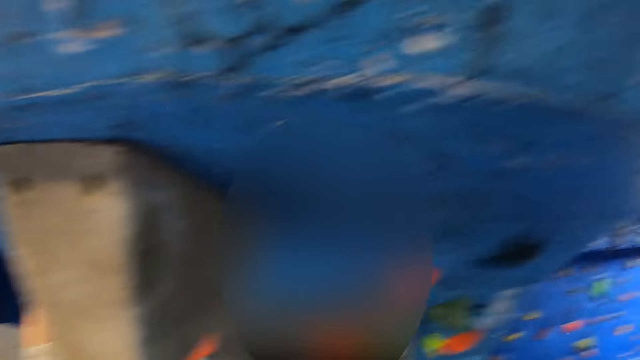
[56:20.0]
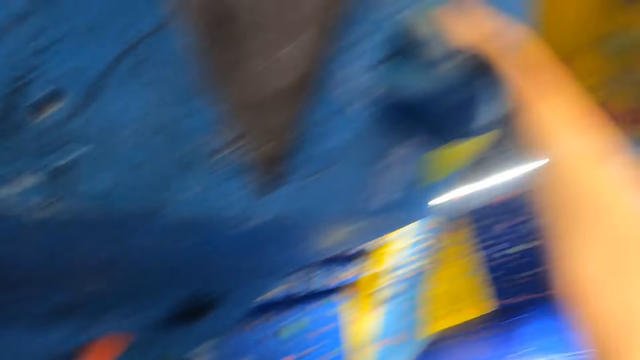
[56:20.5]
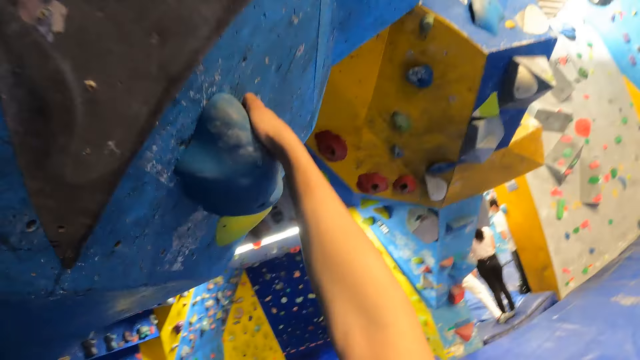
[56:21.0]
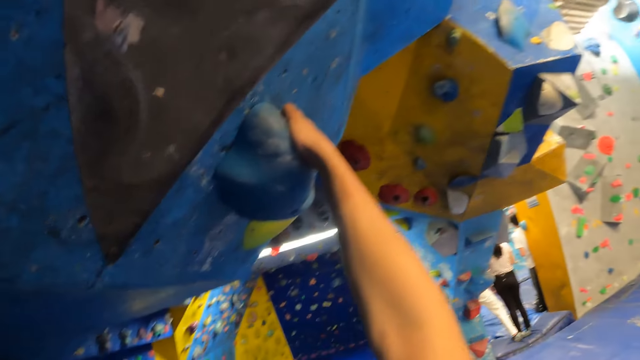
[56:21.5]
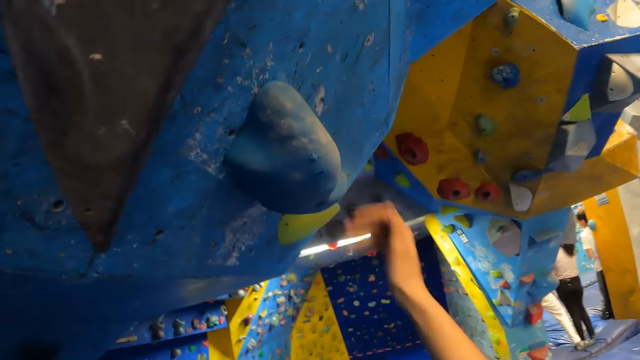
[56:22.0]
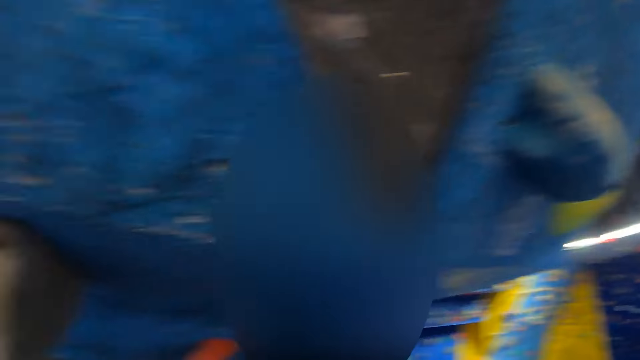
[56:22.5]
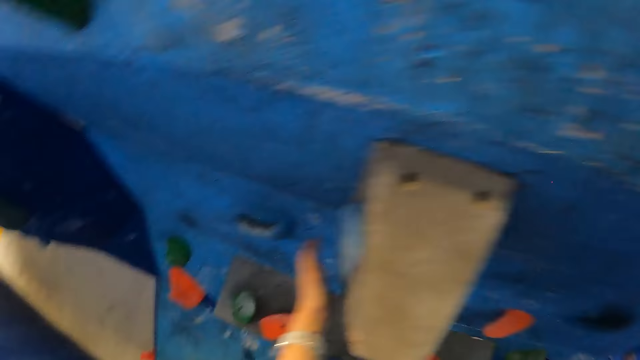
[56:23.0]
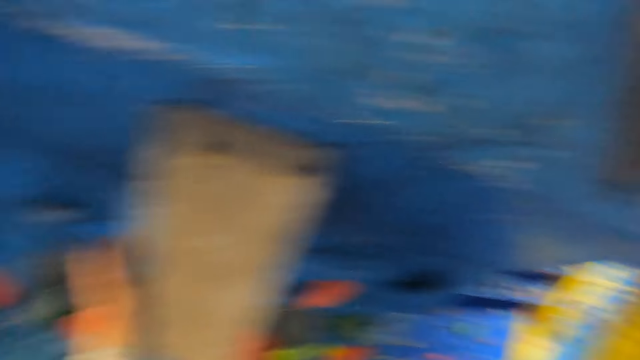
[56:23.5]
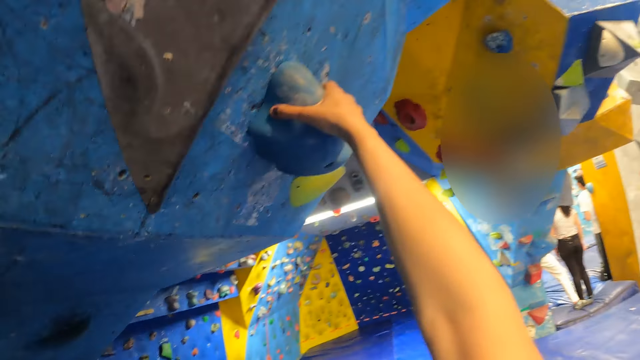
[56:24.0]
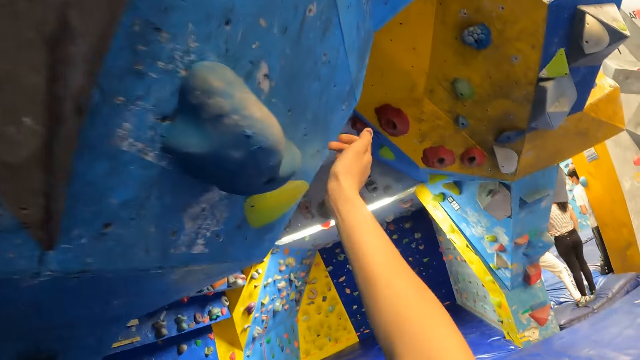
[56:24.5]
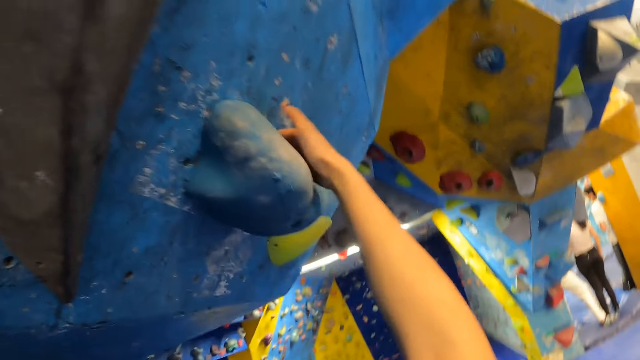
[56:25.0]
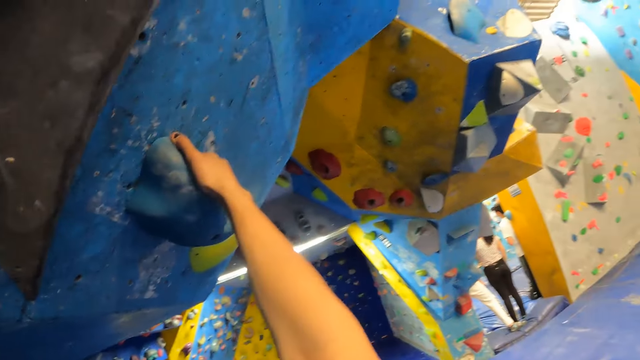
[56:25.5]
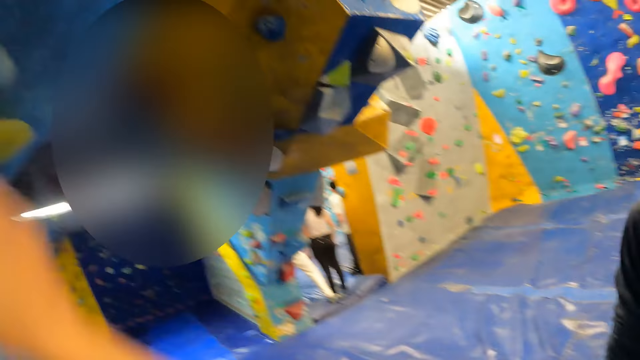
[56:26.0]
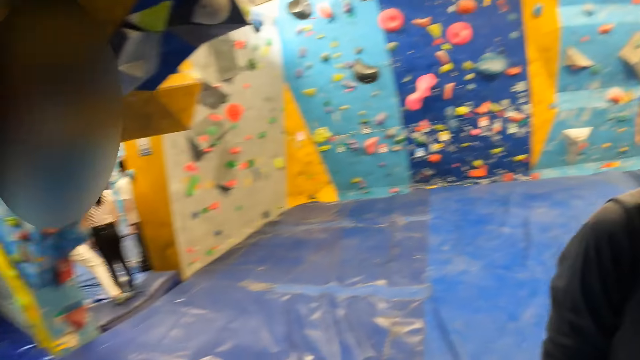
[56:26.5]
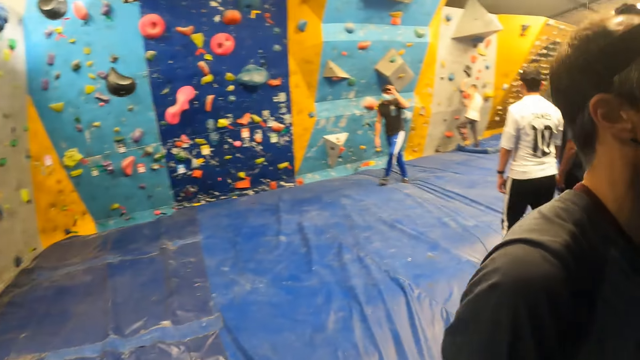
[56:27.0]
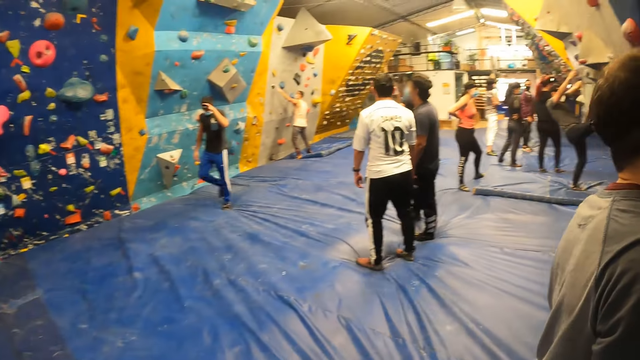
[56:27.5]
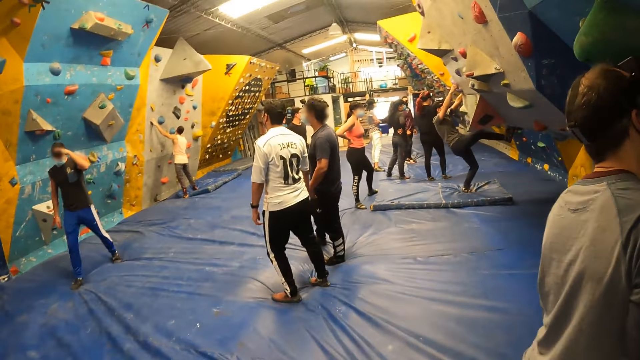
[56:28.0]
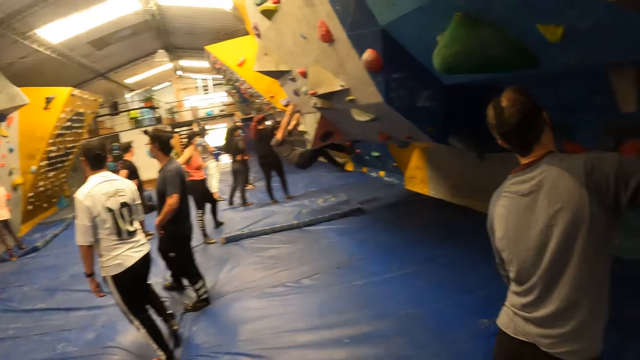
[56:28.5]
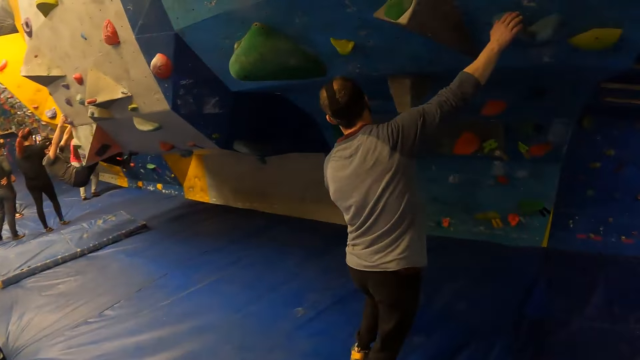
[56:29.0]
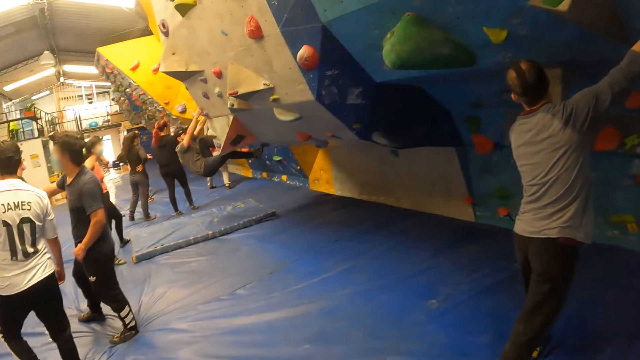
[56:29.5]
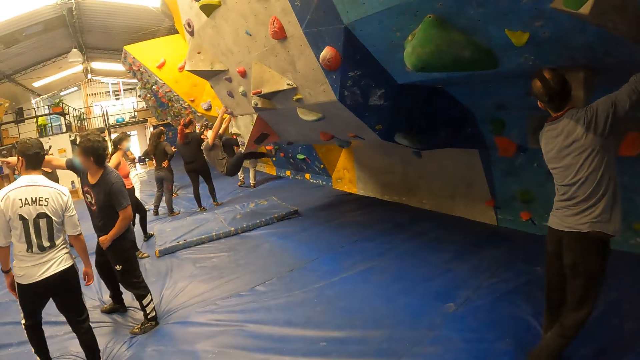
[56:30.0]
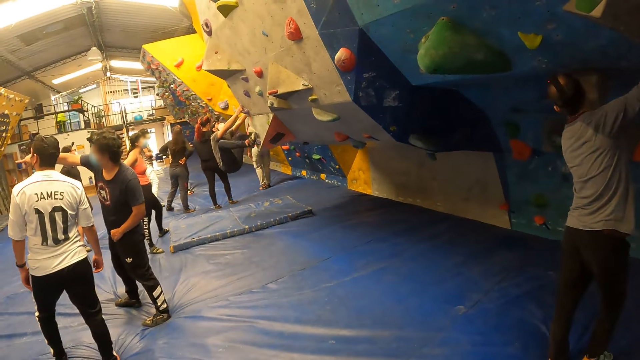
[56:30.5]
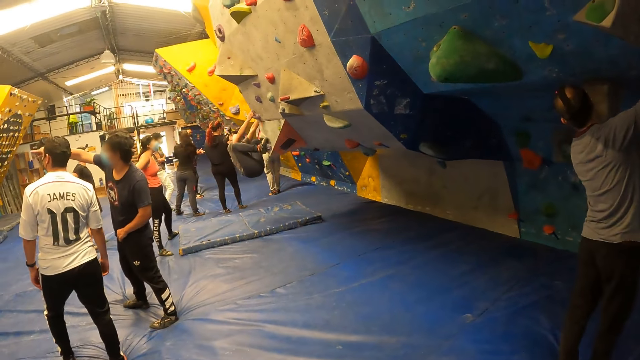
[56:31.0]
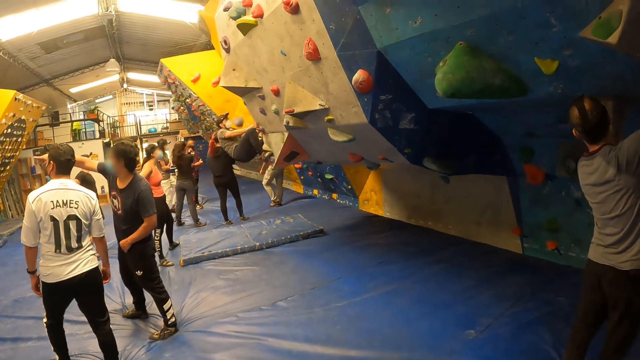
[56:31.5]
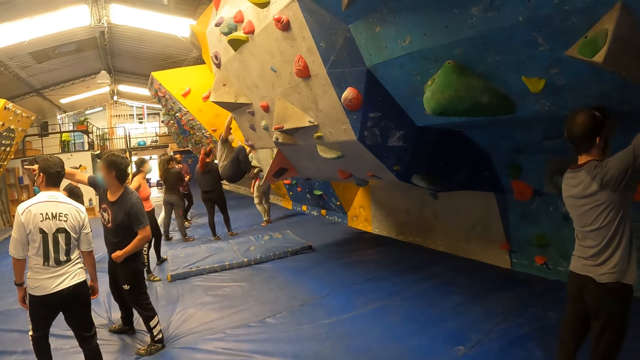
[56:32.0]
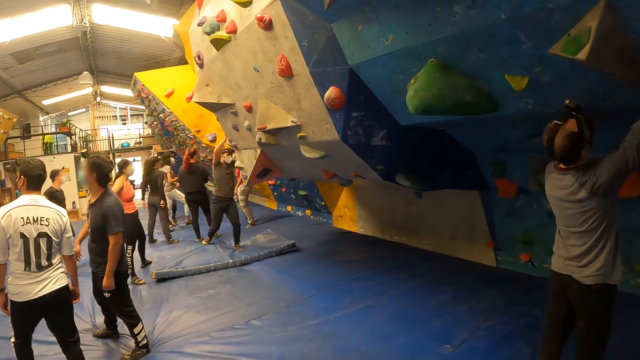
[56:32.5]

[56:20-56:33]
The camera wearer looks around. The man places both hands on the wall. The man stretches his hands to touch the rock climbers.

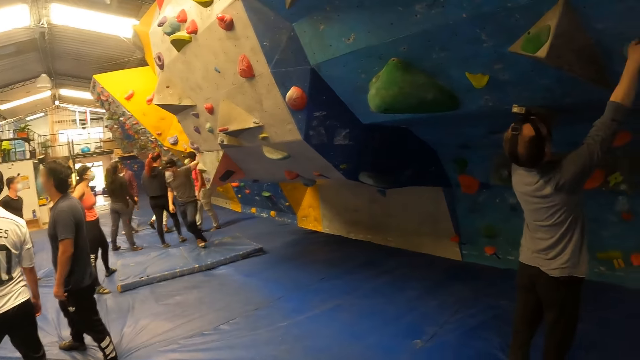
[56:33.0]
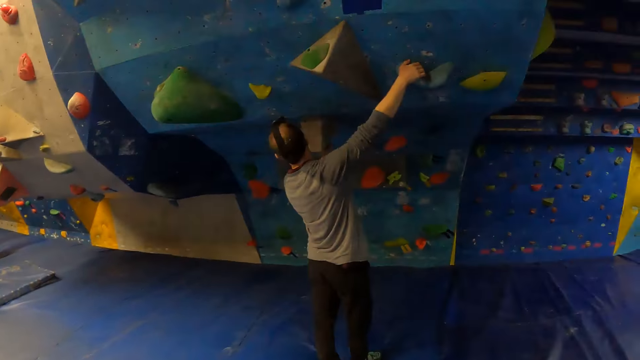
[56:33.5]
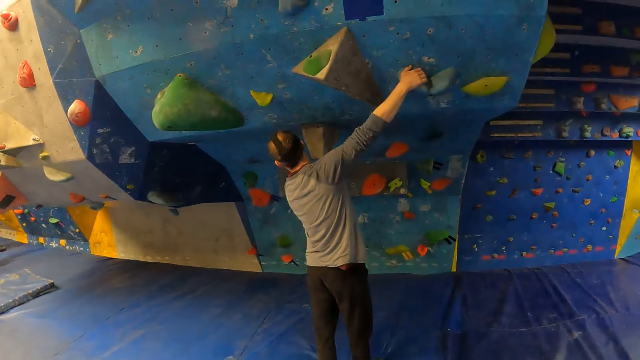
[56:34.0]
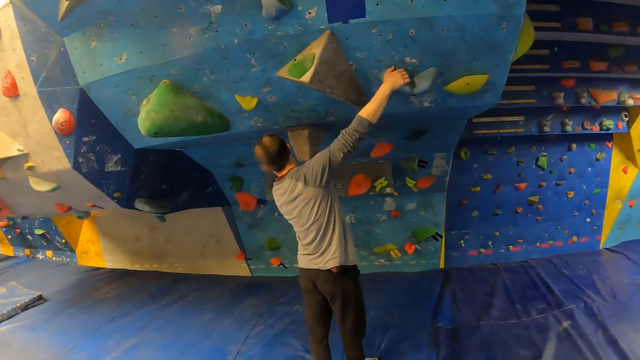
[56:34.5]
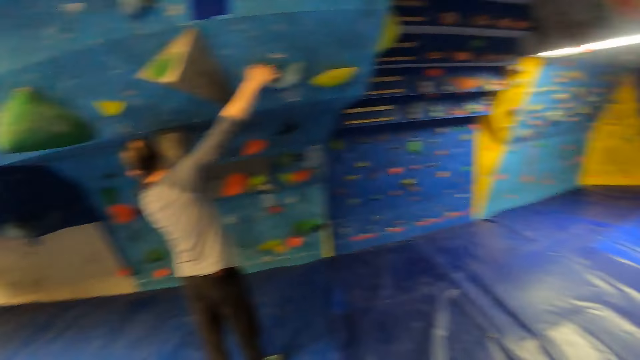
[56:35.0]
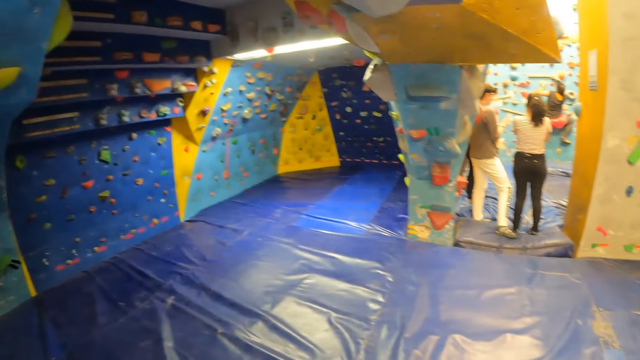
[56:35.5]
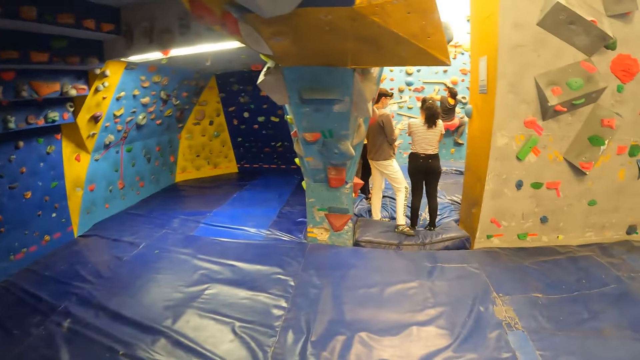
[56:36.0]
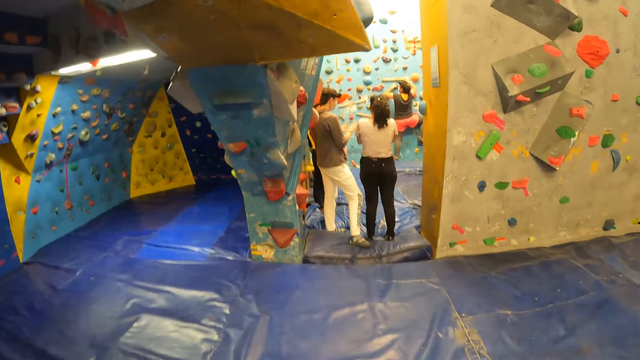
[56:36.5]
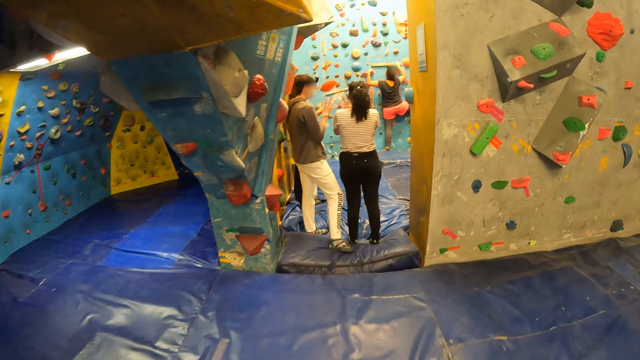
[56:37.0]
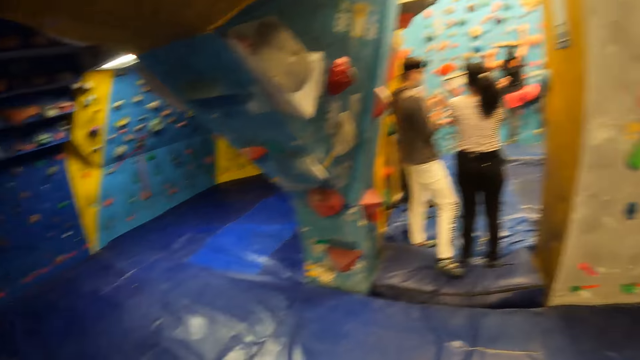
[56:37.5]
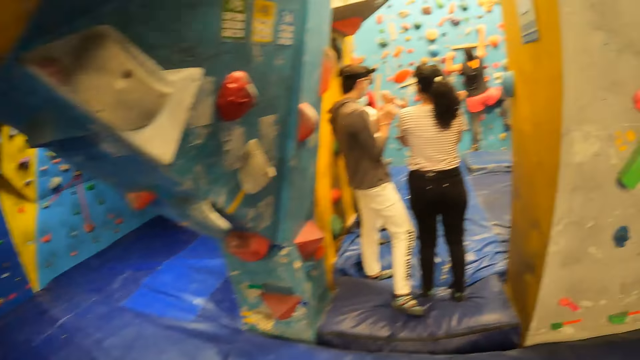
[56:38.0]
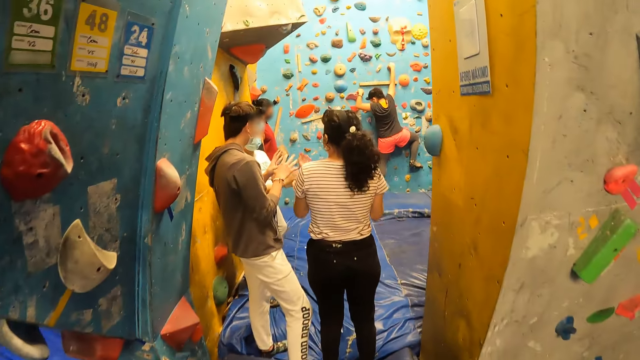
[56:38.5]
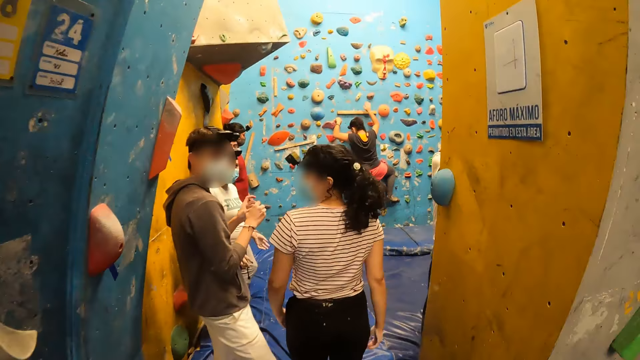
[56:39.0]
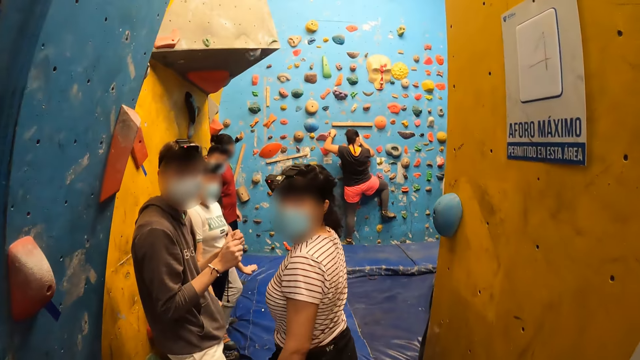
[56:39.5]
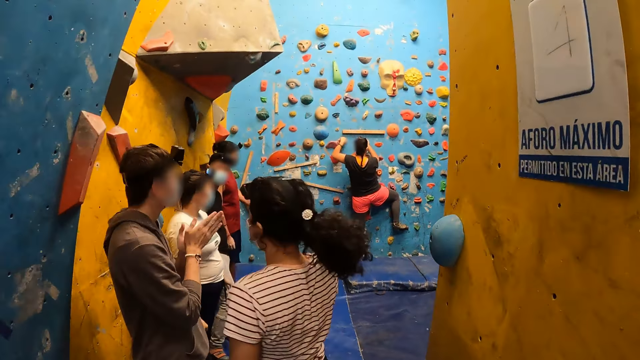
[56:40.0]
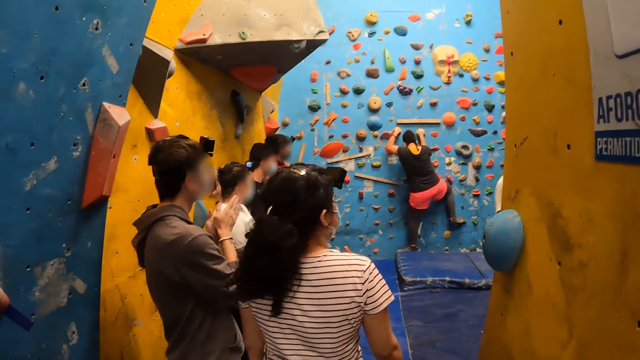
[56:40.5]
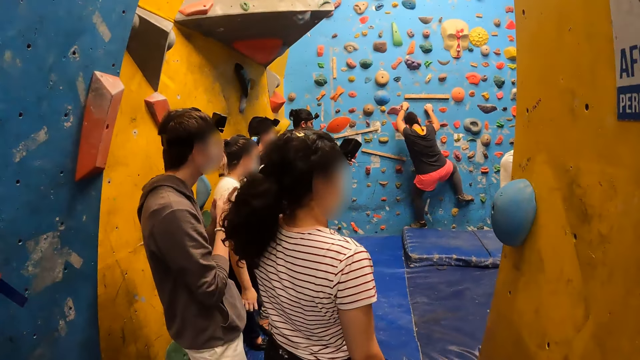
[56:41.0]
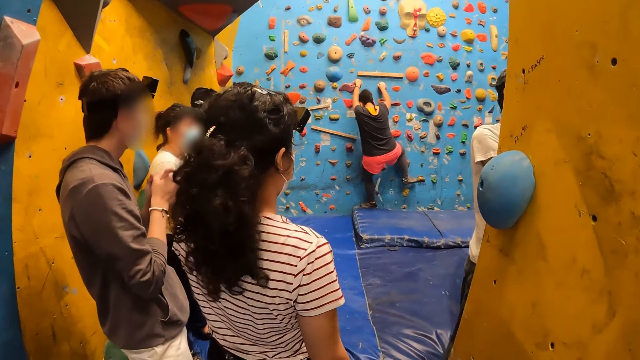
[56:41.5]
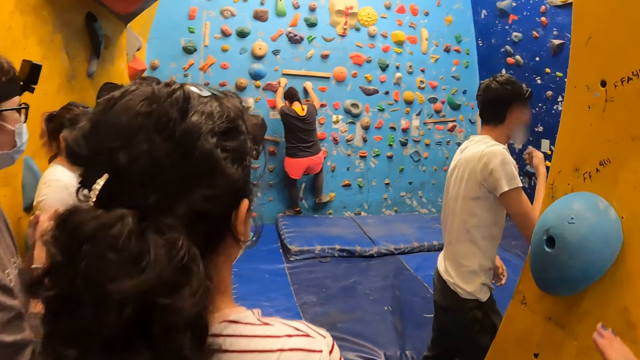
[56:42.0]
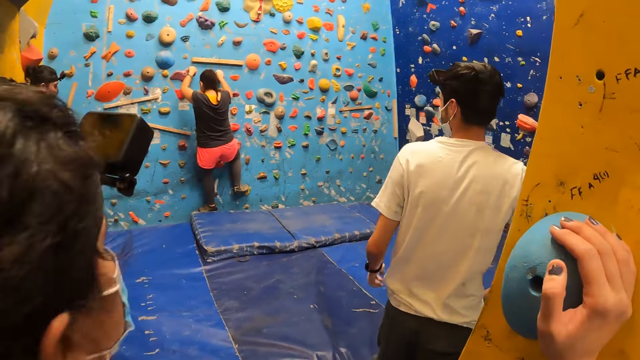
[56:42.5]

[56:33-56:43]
The camera wearer looks around. They move. They walk through a door.
